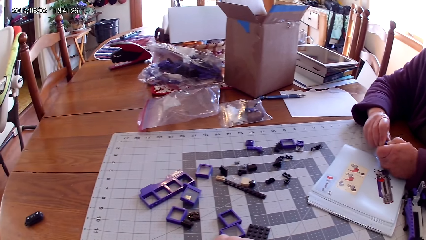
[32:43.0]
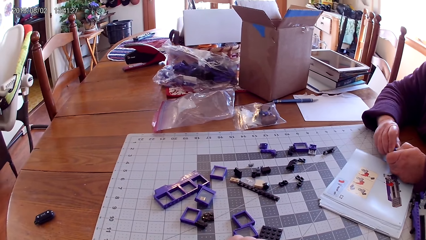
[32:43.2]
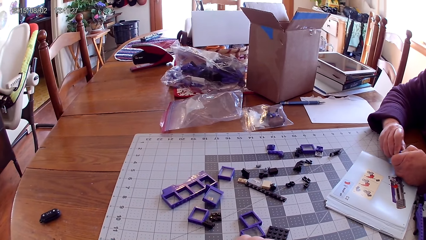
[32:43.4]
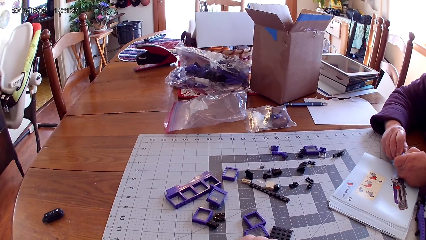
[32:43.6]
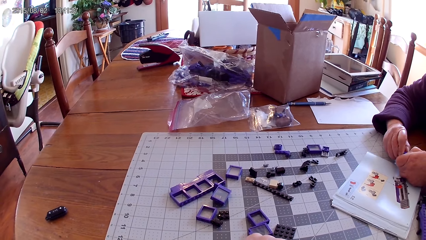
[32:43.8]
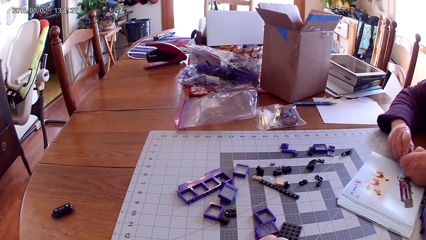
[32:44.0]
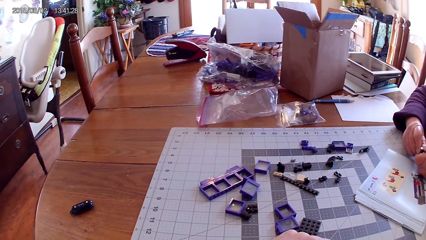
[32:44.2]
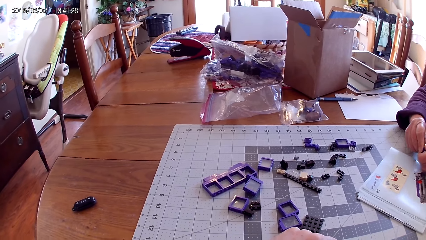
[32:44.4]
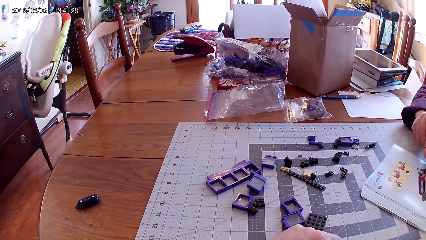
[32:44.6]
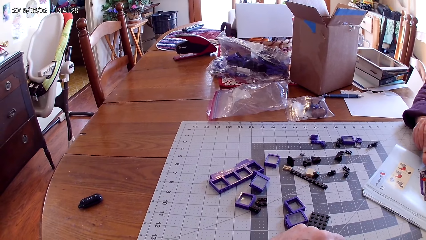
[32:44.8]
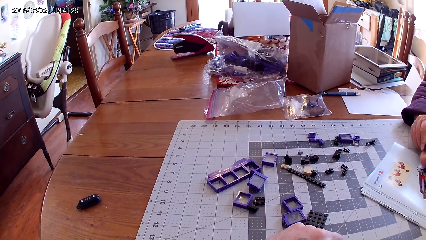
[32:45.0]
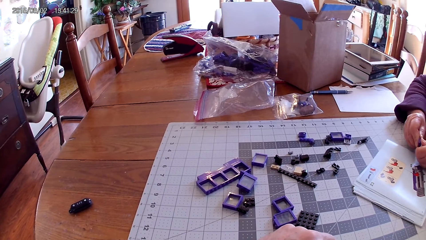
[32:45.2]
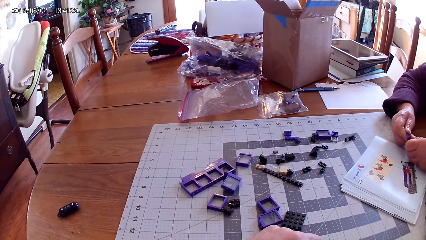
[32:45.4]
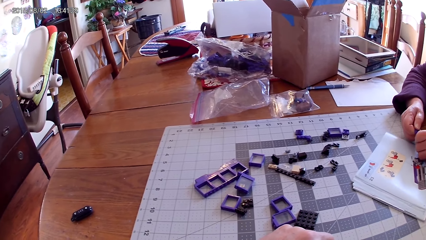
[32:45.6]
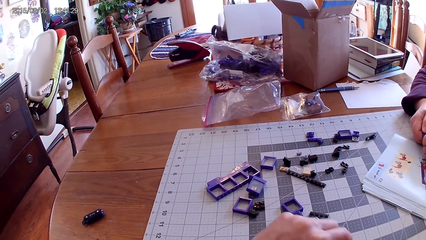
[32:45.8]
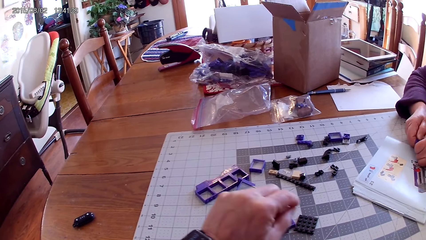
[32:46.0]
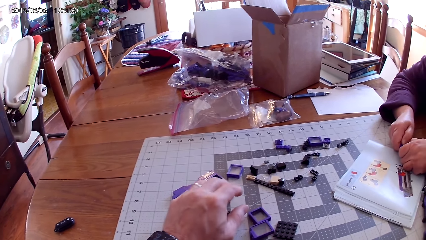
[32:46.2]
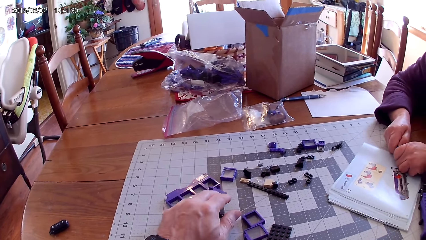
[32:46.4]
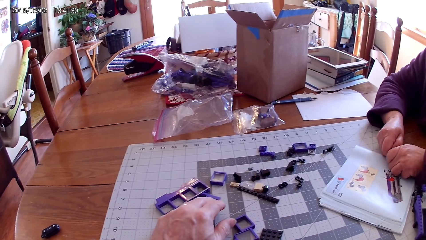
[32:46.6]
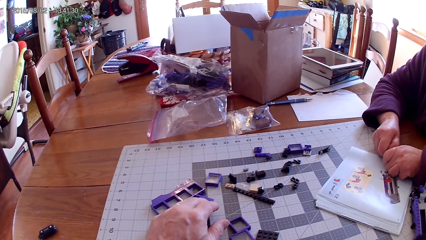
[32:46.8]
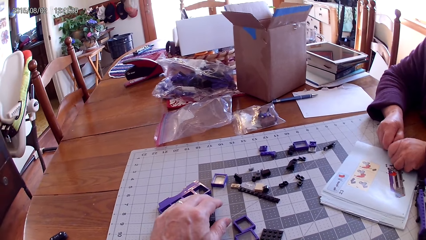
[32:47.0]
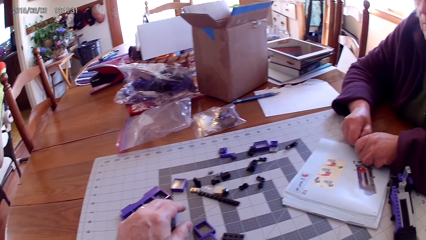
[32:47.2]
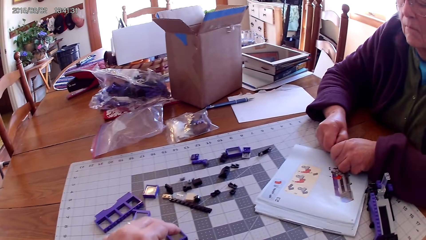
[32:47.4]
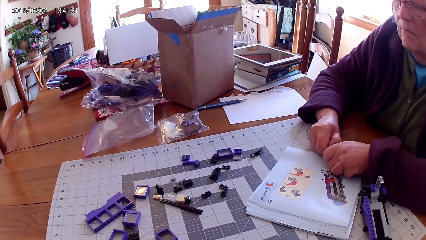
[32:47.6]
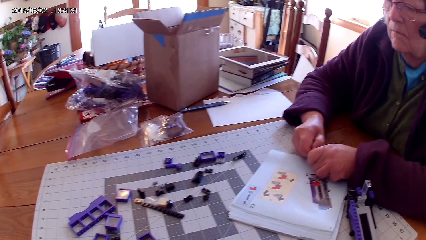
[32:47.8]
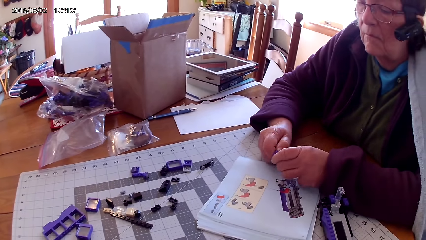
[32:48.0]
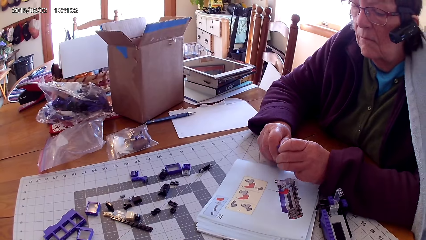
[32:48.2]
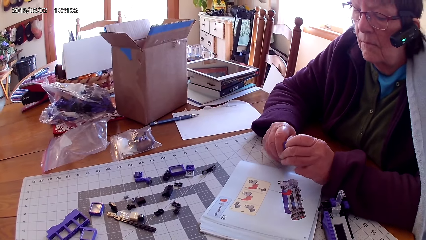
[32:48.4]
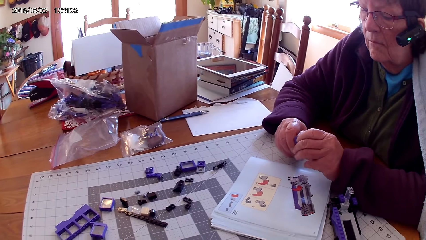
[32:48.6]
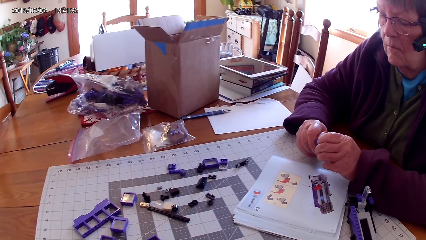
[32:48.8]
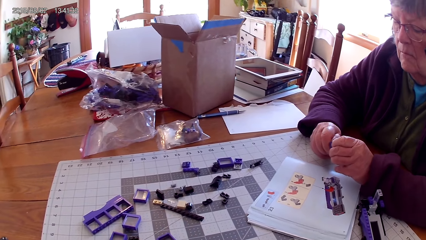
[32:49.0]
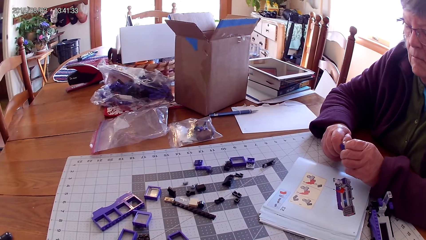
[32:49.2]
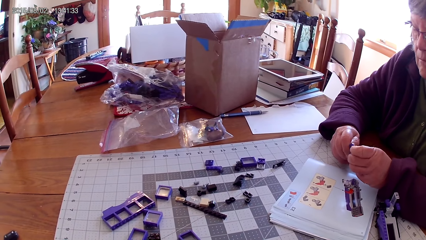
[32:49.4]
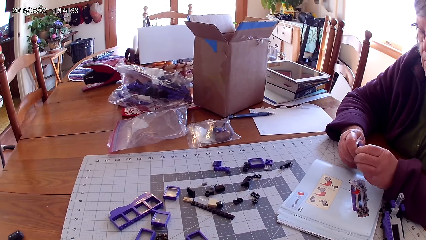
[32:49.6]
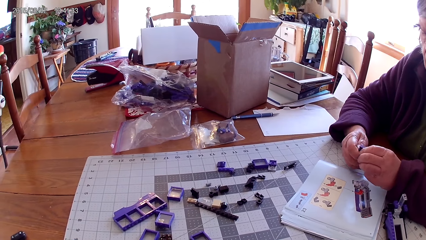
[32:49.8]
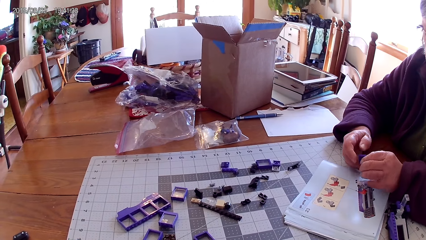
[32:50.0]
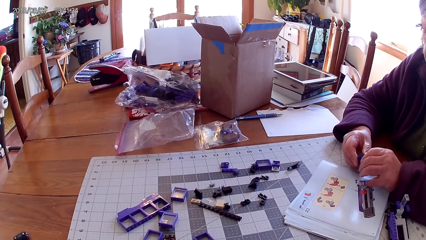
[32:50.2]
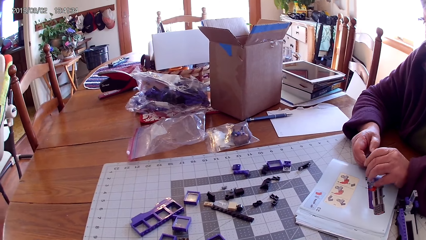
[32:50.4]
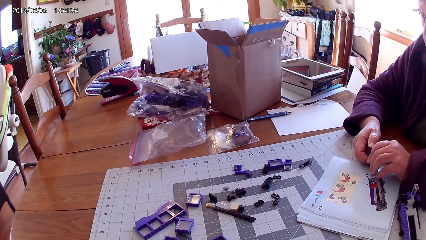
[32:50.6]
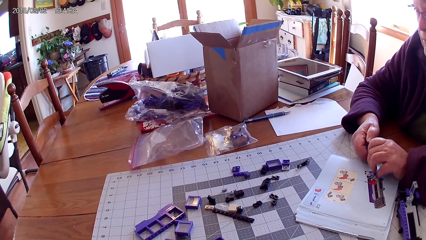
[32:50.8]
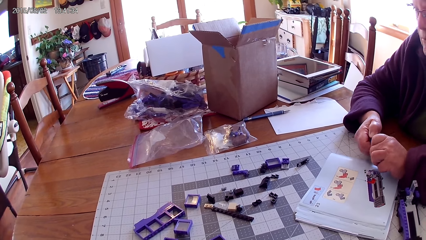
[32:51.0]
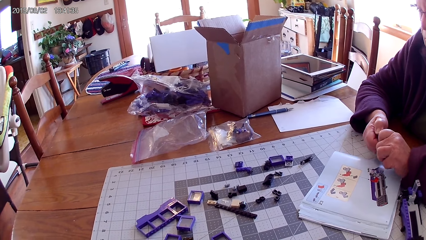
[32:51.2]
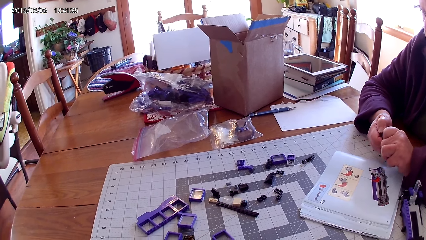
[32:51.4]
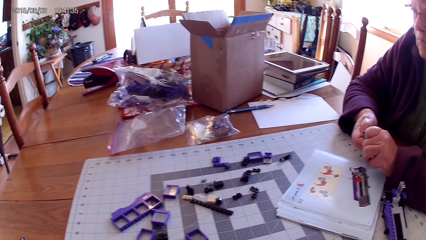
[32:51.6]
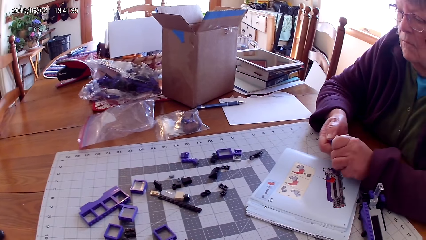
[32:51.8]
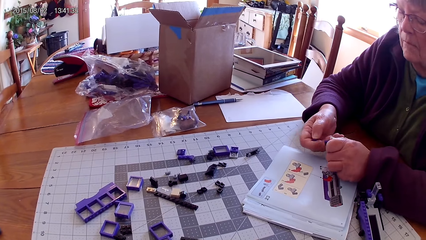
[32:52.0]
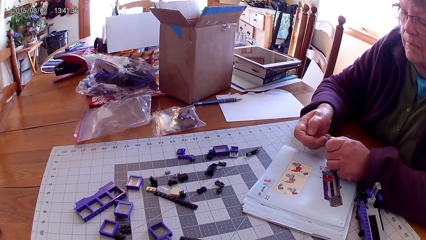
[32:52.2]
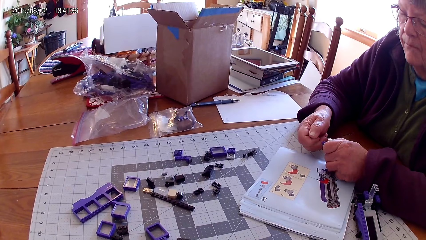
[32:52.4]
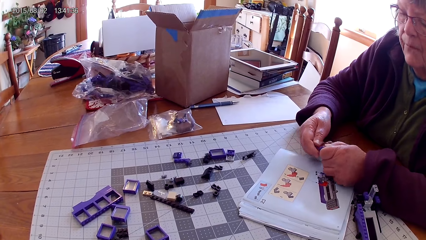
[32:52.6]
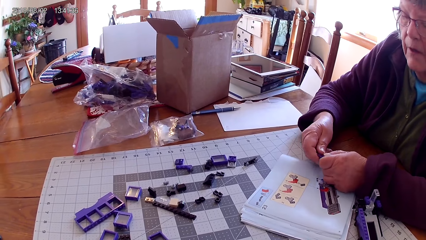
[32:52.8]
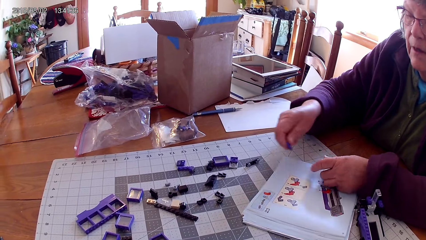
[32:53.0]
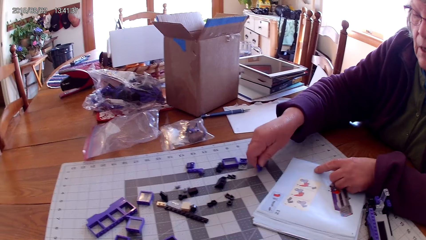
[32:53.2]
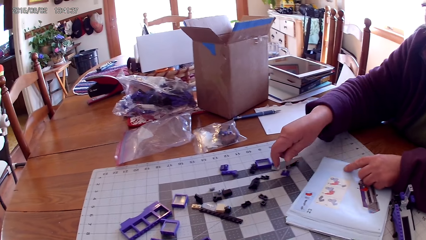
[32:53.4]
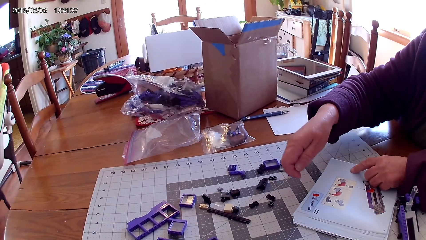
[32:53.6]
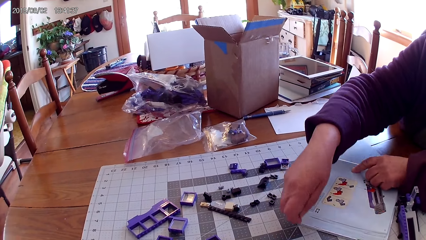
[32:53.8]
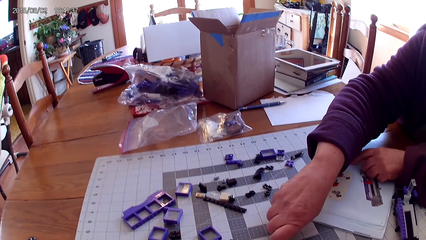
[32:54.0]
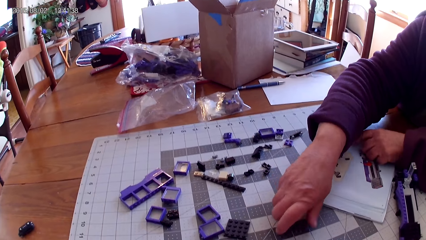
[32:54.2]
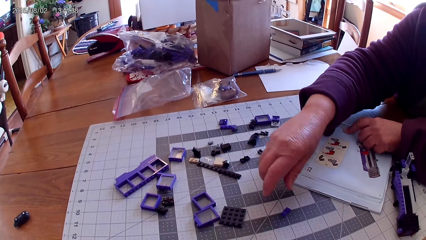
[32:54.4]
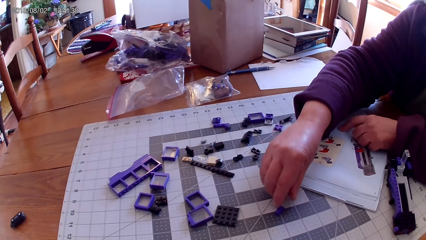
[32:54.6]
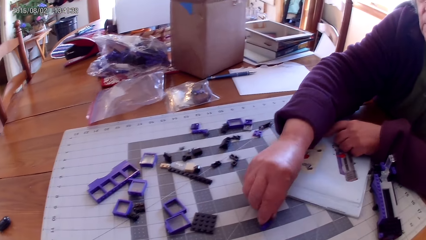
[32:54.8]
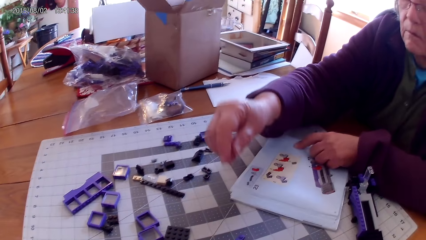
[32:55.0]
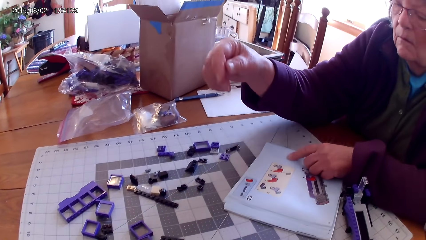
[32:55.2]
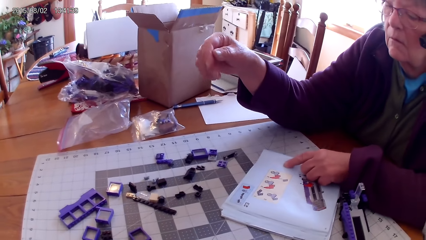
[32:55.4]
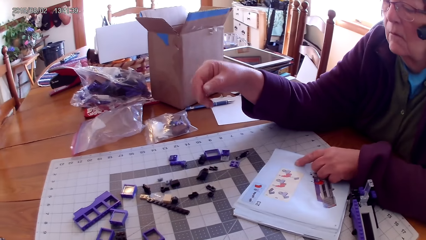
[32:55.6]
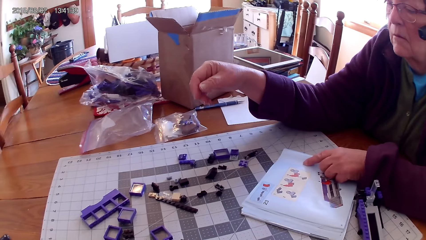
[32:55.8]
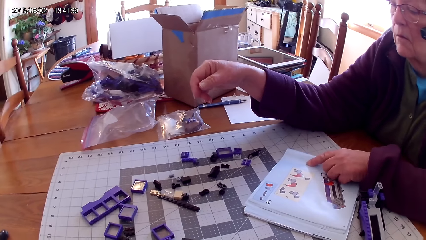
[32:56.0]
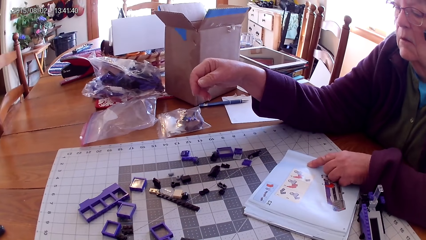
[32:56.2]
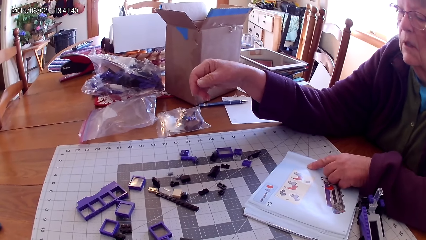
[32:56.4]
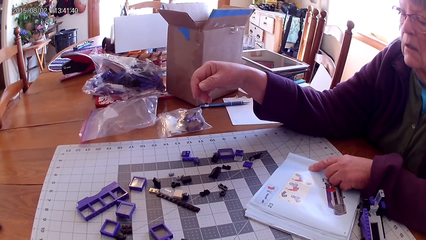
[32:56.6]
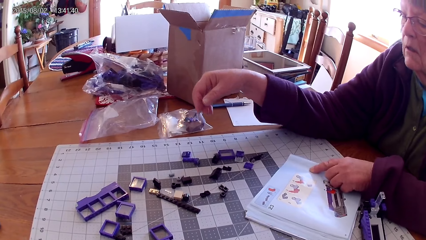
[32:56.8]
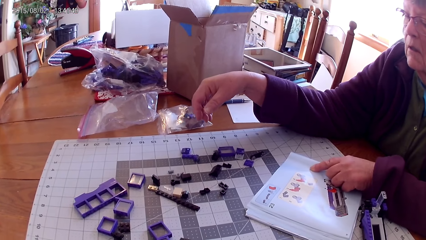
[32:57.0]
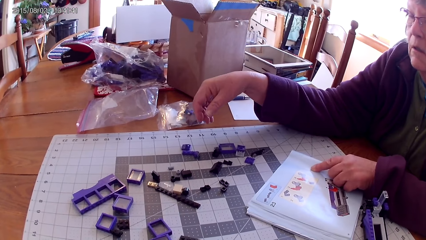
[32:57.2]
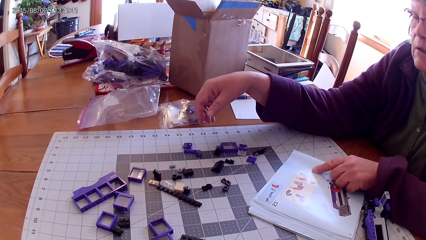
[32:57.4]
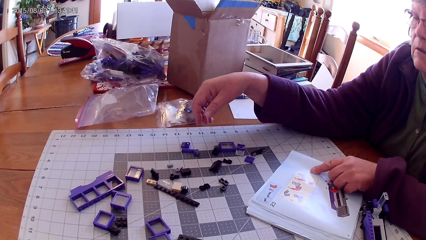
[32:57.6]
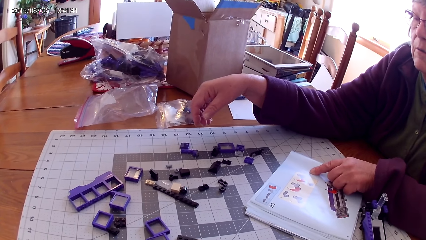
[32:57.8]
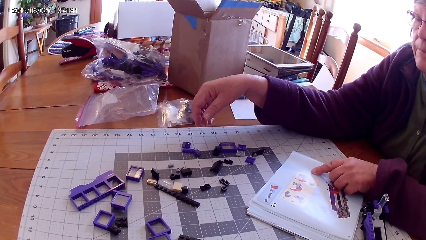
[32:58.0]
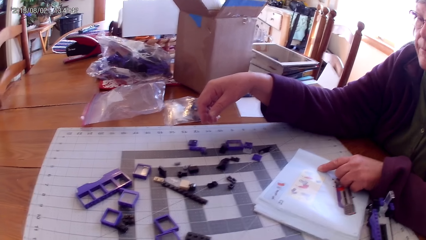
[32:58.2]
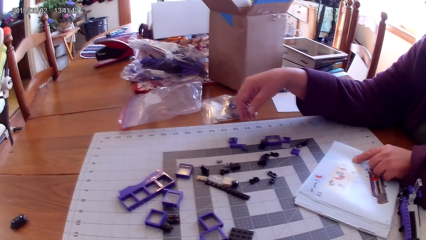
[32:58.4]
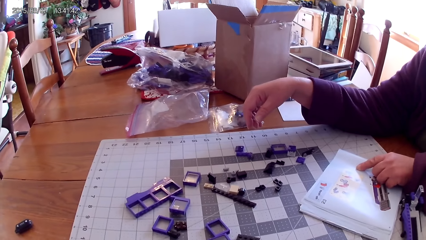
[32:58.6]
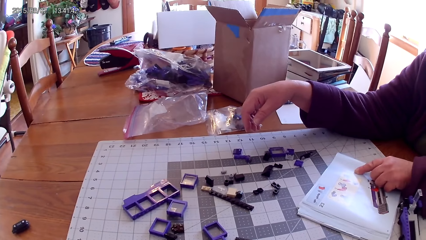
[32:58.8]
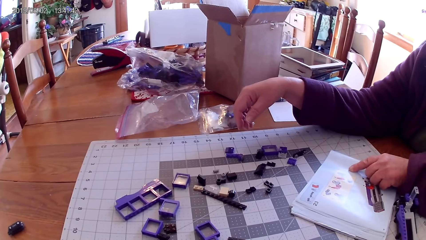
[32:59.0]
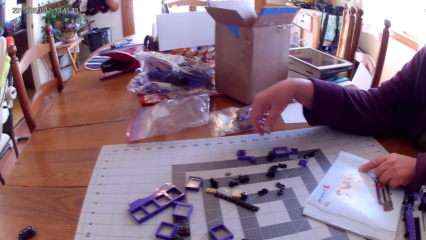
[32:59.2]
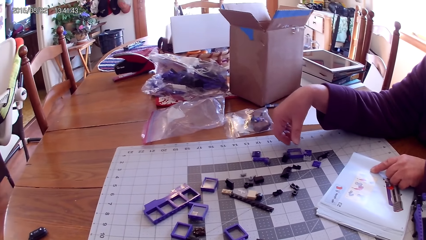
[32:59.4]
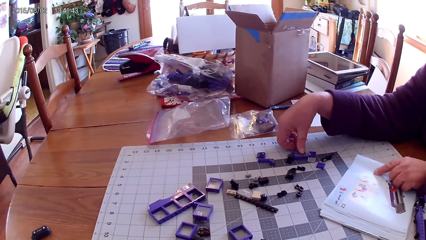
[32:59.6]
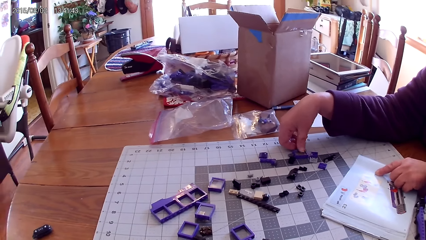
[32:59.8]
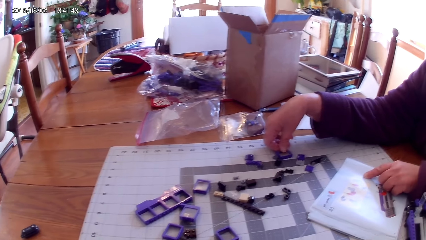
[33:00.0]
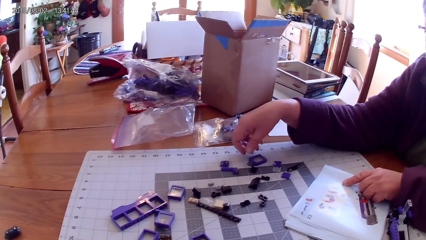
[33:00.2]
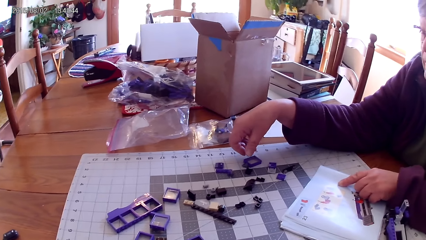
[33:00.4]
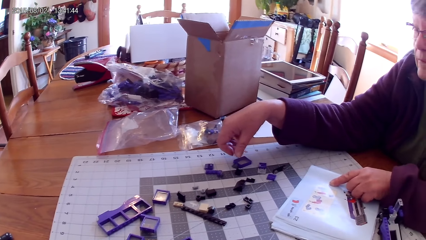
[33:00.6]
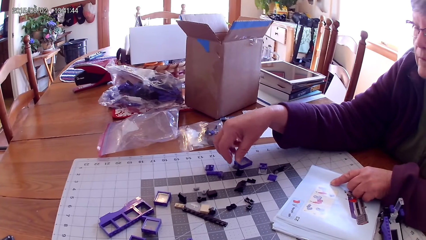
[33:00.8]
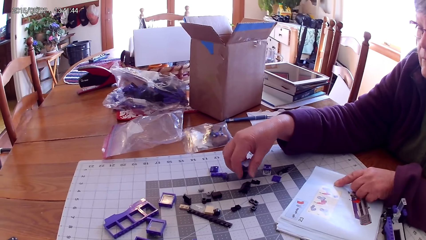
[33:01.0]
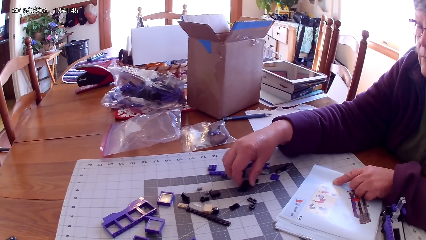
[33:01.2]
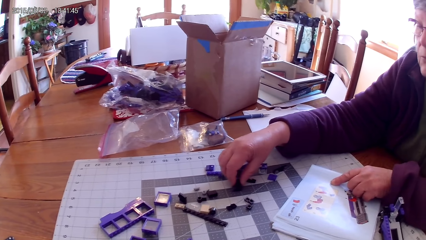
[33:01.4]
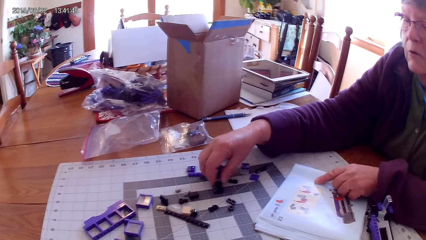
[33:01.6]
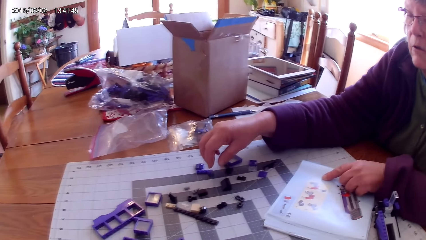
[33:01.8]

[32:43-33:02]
The camera wearer picks up a lego piece. They touch the plastic interlocking block on the table. A lady fixes the lego piece. She places the lego piece on the table. She places the lego piece on the table again. She lifts her hand. She touches the plastic interlocking block on the table.
